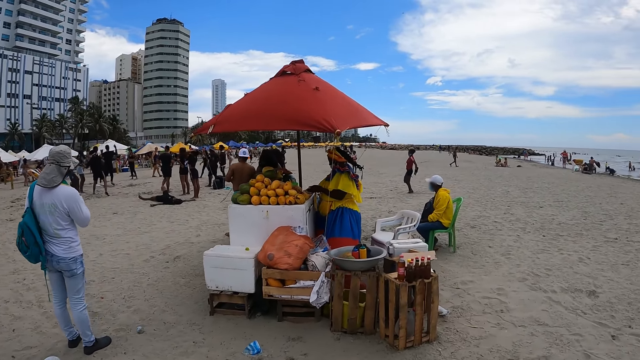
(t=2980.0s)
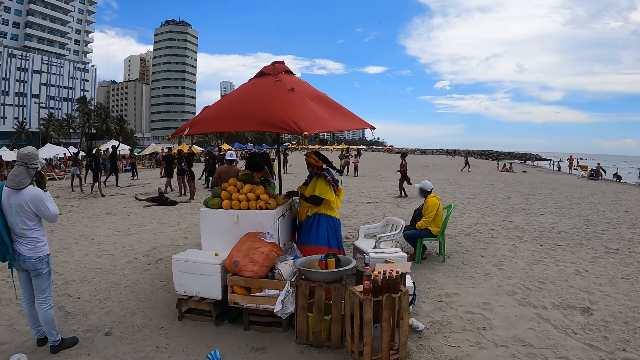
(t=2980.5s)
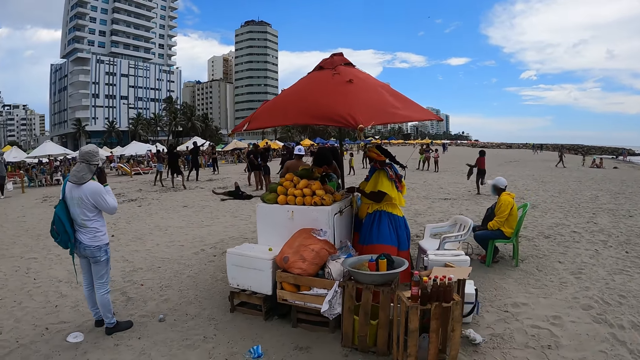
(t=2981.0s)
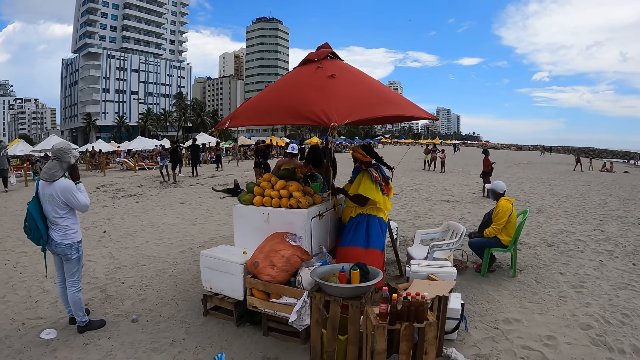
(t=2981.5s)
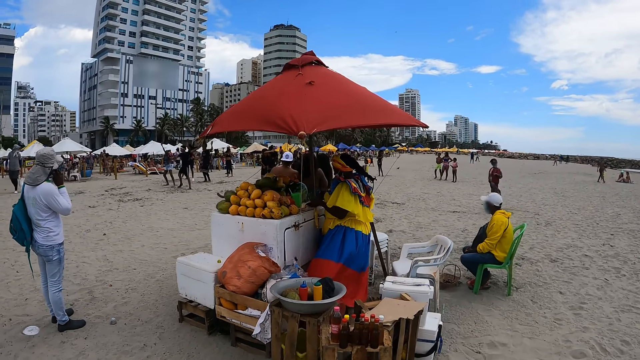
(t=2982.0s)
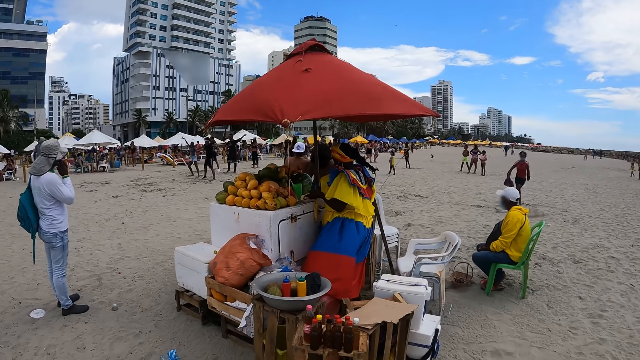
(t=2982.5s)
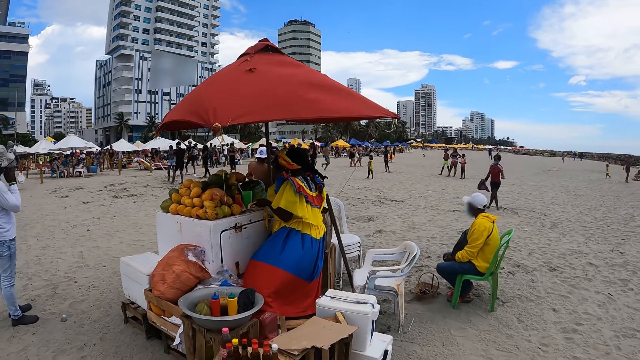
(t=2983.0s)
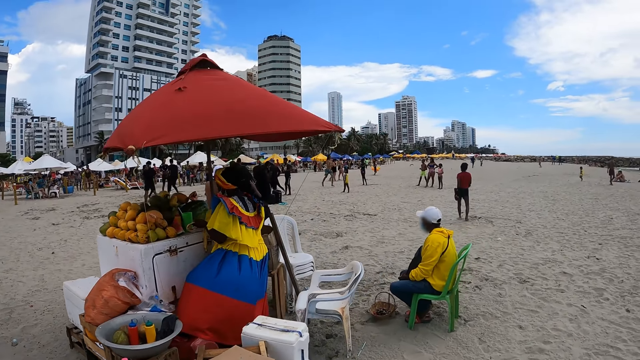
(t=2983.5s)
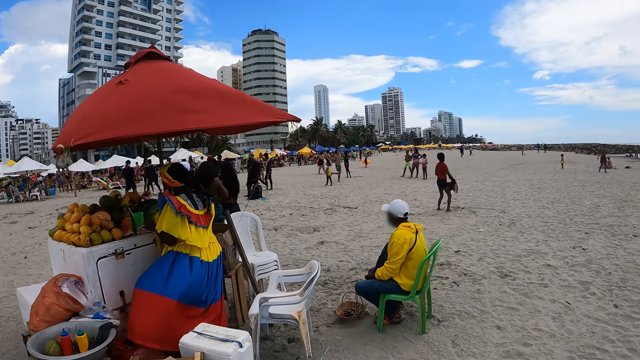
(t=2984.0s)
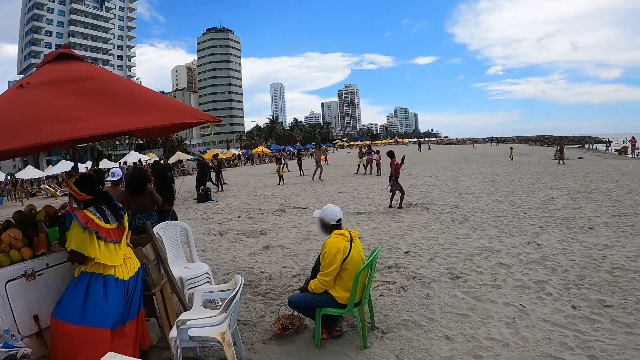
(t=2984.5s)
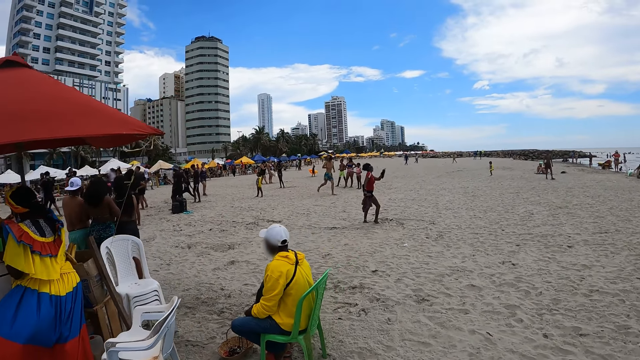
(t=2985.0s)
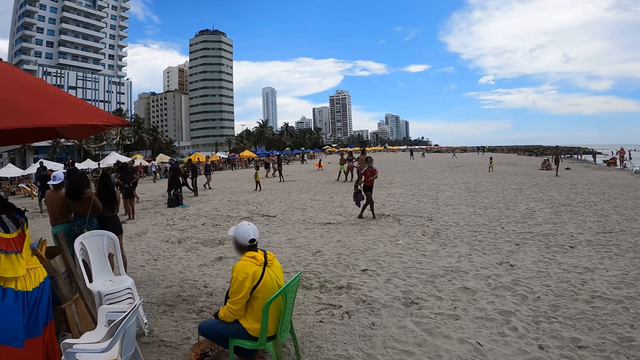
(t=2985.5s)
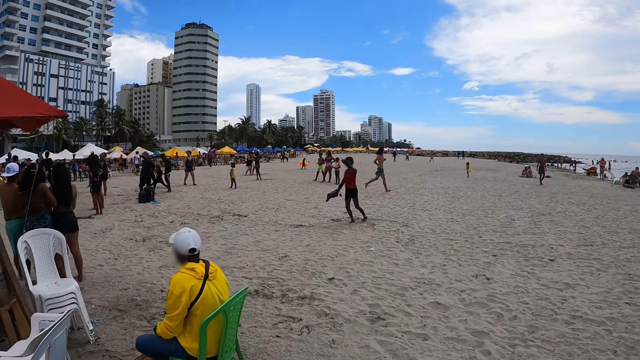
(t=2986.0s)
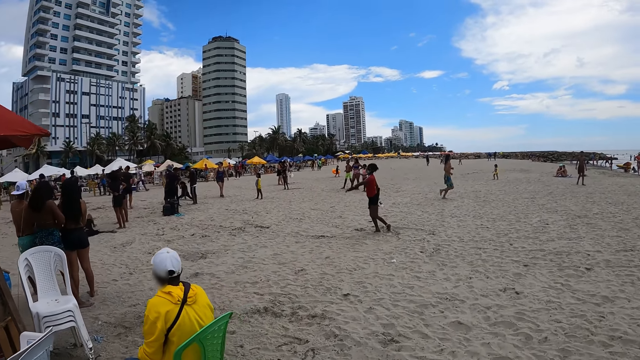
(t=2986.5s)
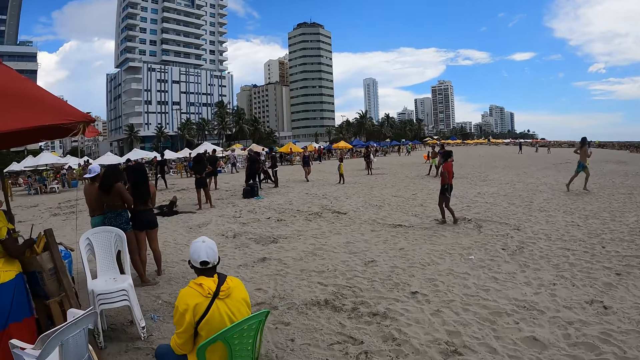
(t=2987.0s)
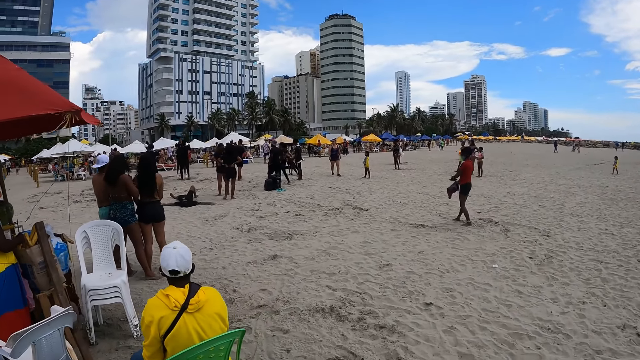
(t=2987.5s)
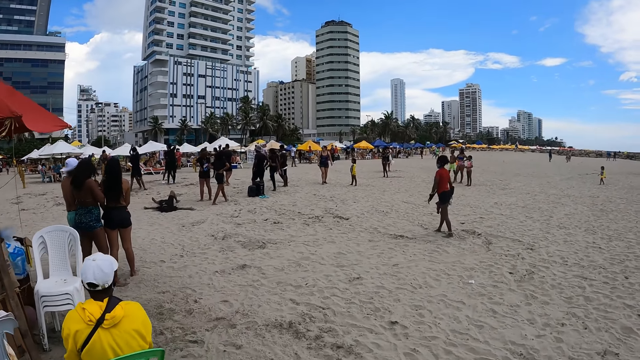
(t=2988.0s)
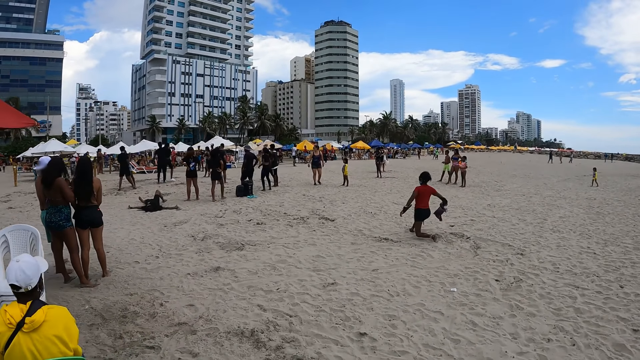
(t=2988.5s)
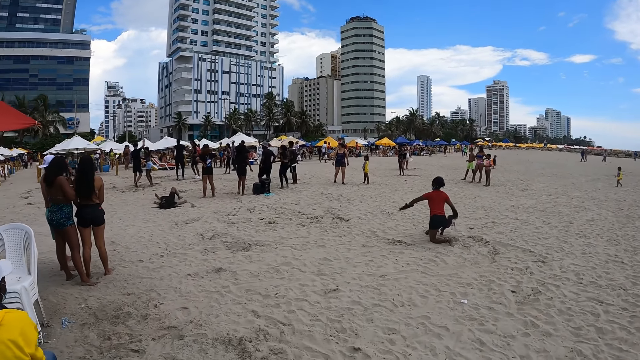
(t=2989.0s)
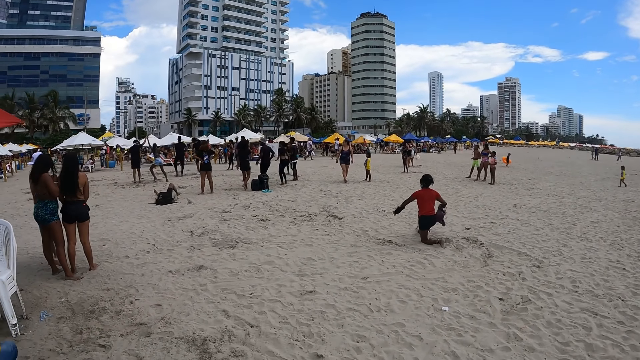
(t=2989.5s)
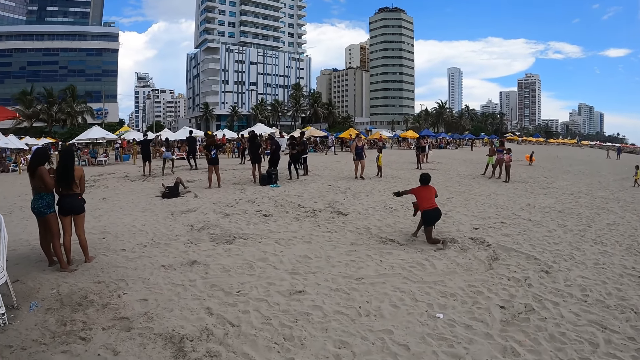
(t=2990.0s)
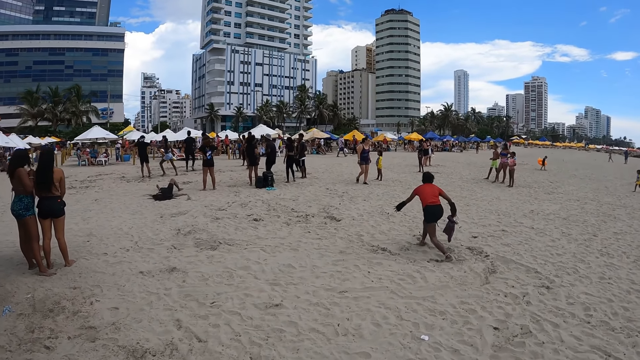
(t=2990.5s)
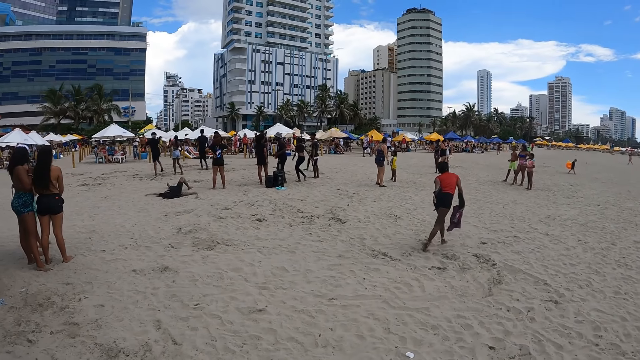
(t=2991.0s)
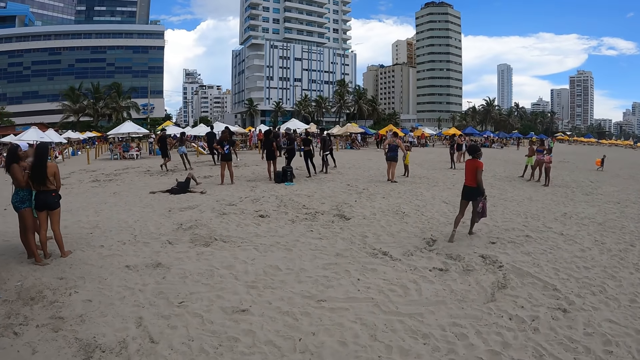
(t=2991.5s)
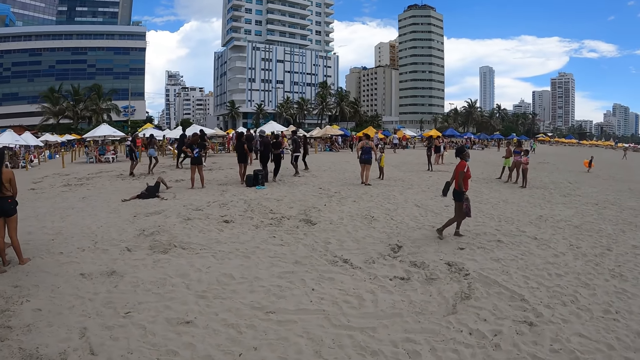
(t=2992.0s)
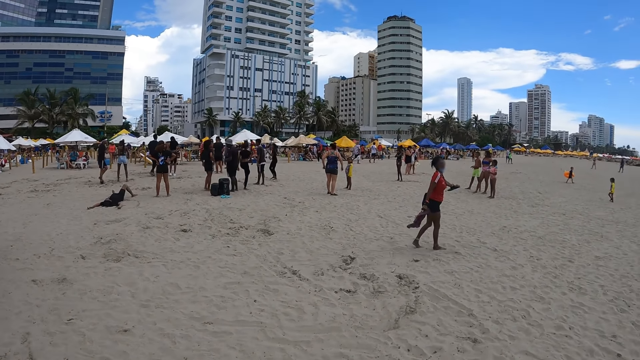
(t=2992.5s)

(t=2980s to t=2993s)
The camera wearer walks on the beach. A man sits at the stall. A lady plays on the sand.

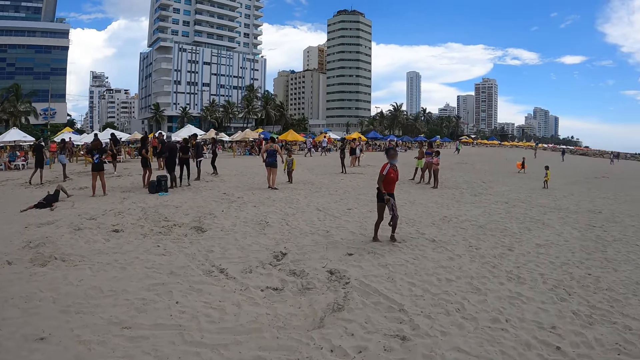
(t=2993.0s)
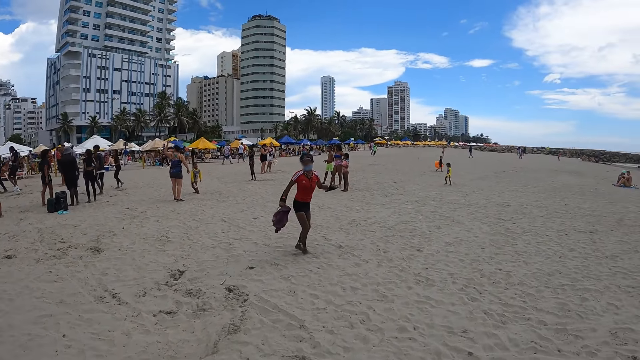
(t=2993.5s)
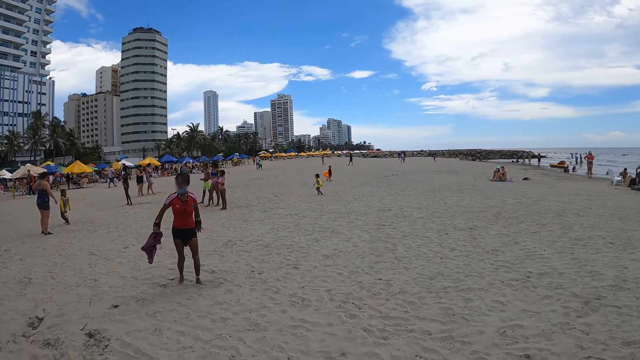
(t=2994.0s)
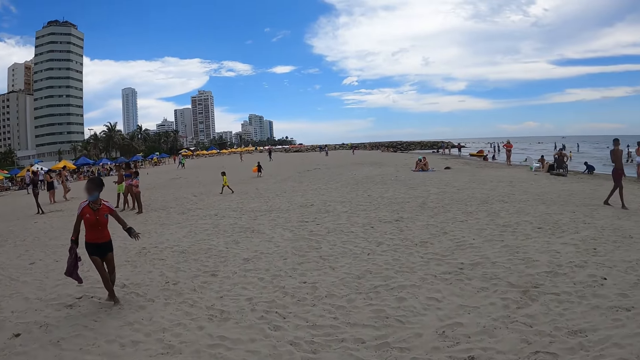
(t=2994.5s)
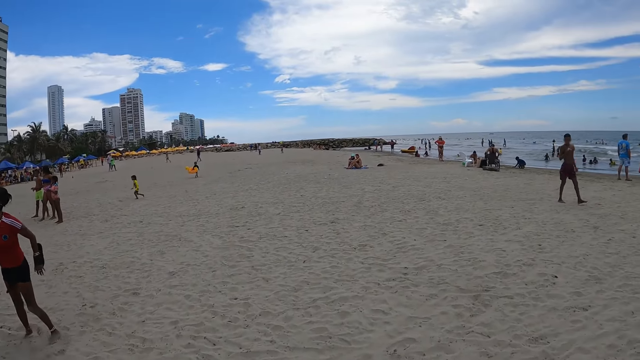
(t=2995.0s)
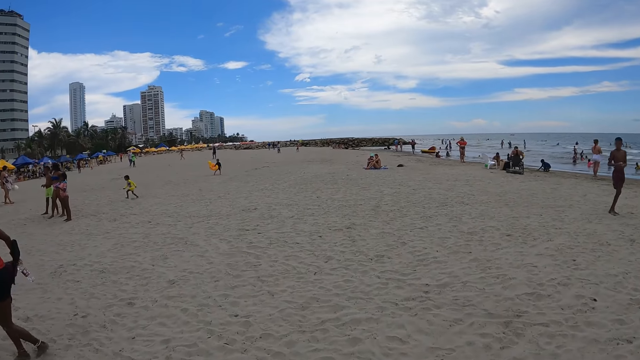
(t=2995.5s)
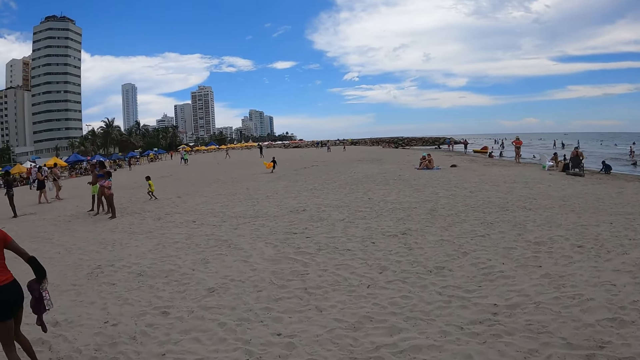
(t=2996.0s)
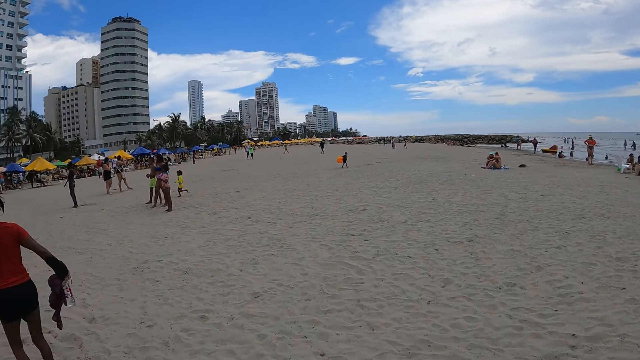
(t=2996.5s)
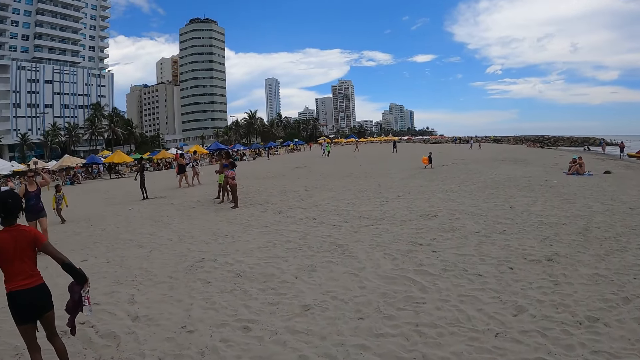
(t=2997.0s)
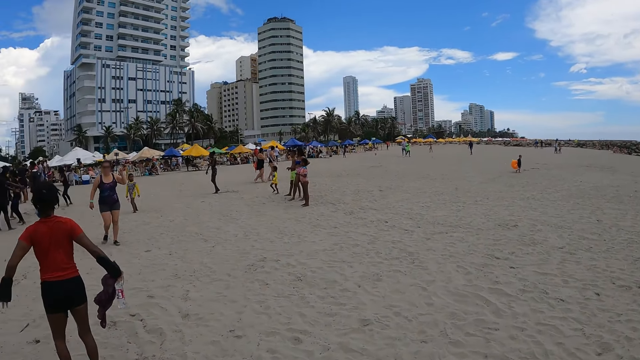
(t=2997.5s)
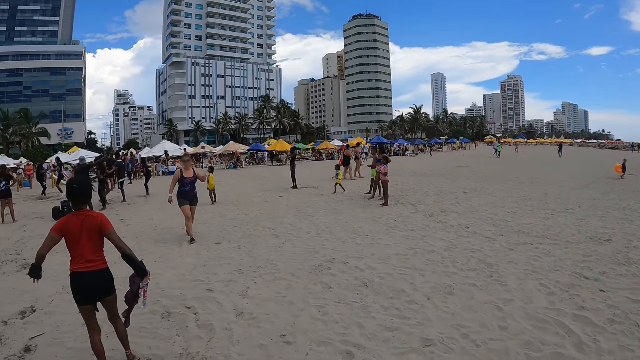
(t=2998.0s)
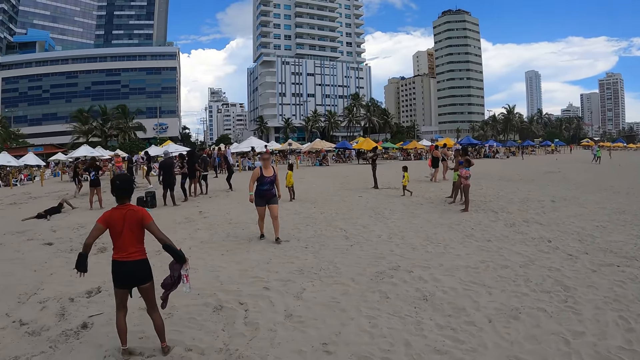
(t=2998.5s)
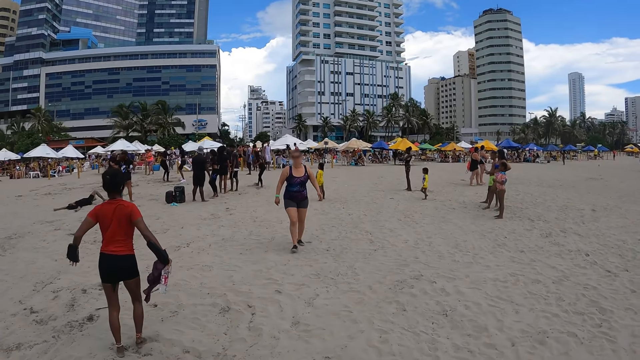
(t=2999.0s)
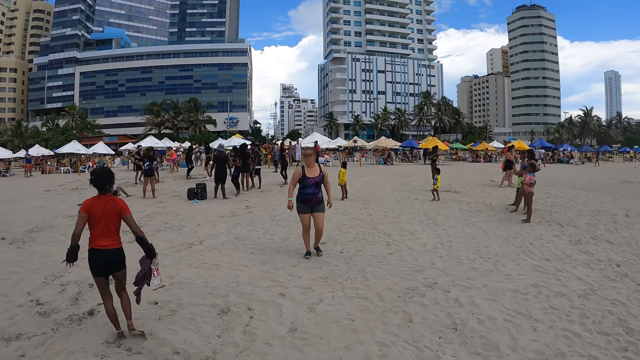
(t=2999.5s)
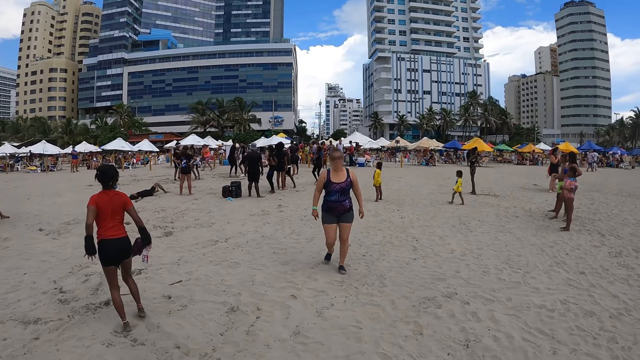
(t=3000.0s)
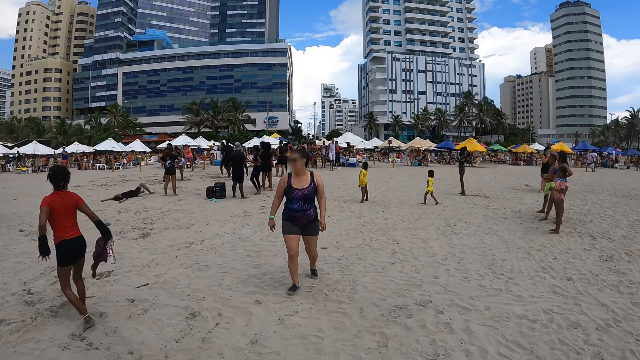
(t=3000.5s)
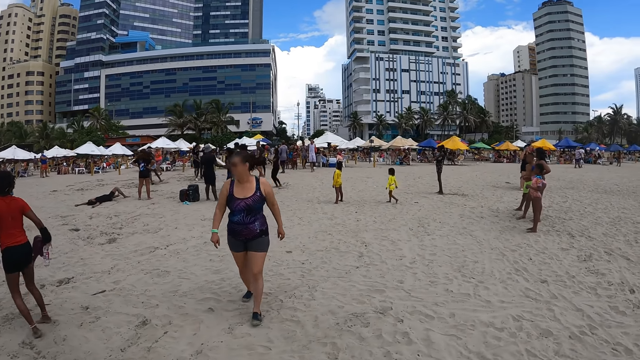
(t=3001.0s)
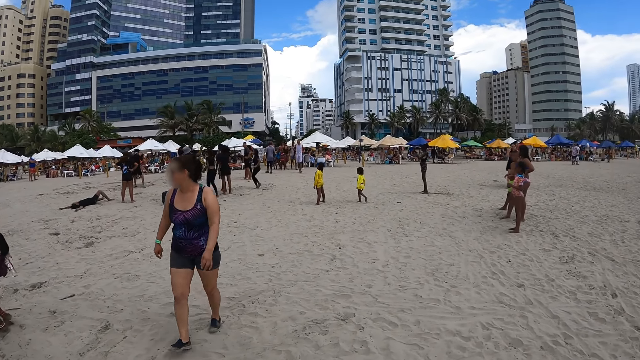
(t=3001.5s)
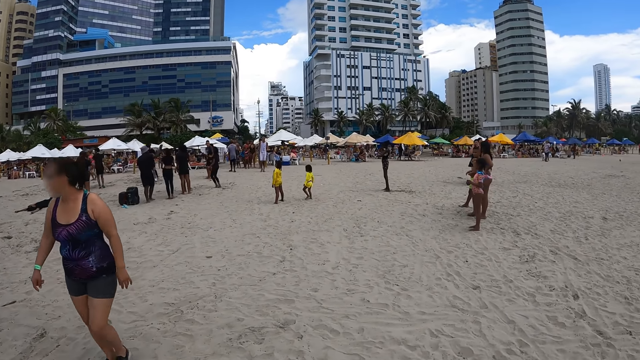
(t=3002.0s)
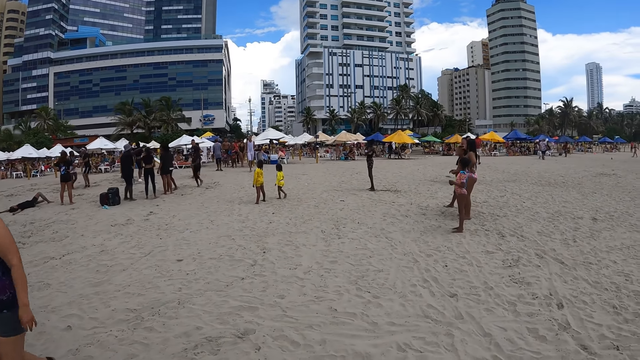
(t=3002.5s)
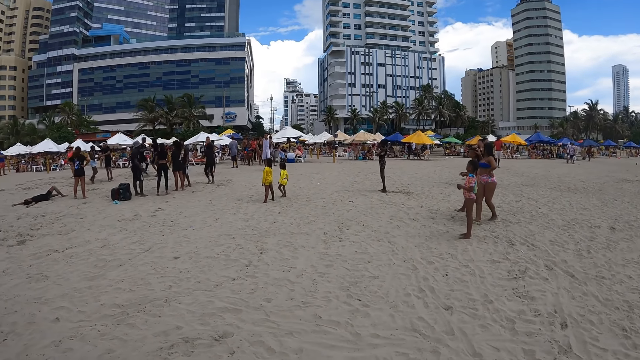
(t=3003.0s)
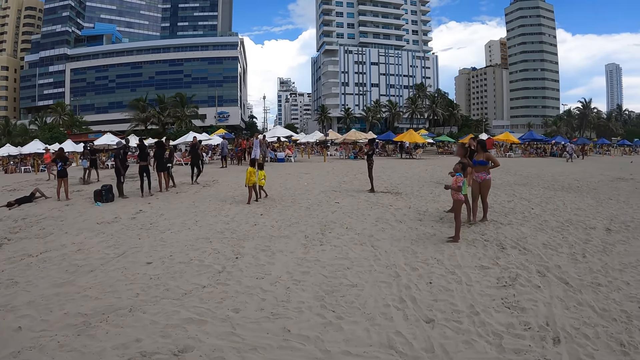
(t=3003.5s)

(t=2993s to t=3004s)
The lady moves around the sand. The camera wearer looks around. The lady dances around the beach. The camera wearer walks around and looks around the beach.
